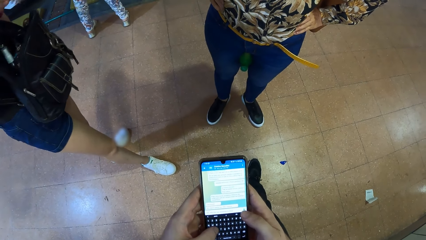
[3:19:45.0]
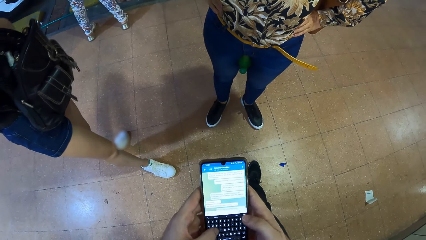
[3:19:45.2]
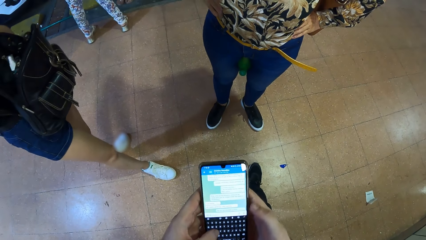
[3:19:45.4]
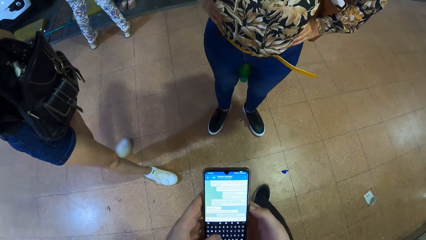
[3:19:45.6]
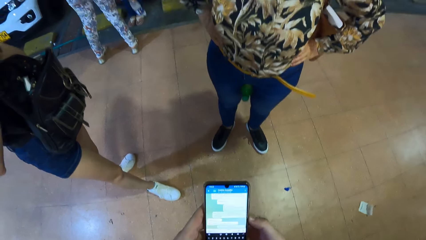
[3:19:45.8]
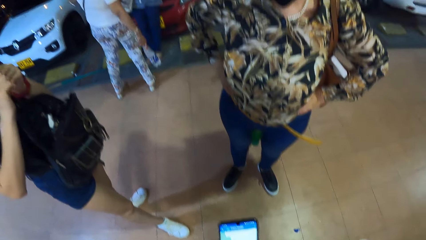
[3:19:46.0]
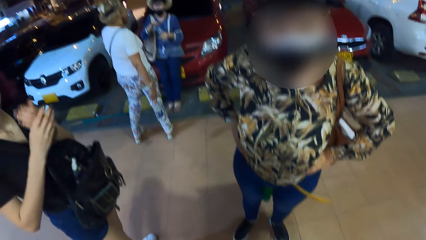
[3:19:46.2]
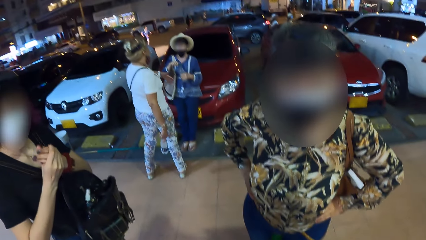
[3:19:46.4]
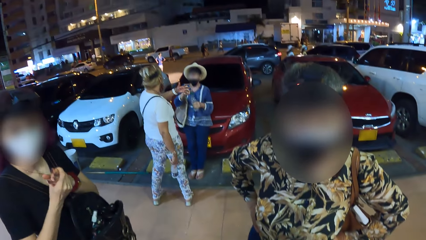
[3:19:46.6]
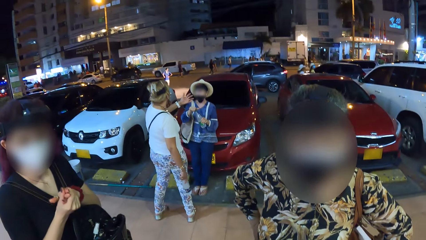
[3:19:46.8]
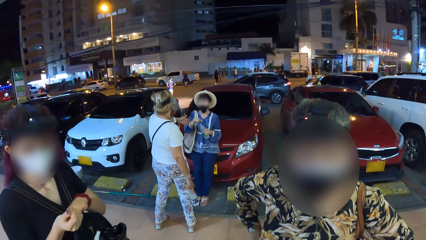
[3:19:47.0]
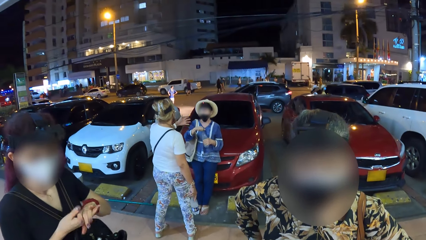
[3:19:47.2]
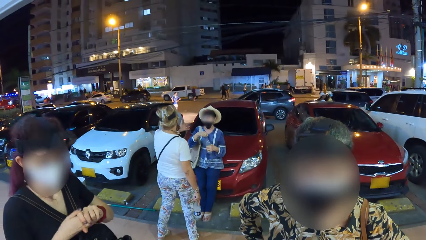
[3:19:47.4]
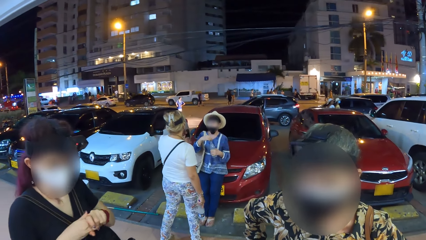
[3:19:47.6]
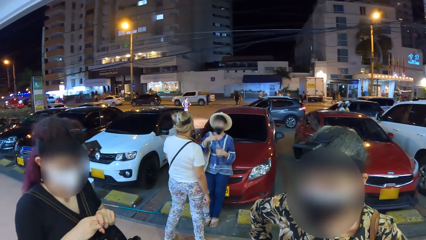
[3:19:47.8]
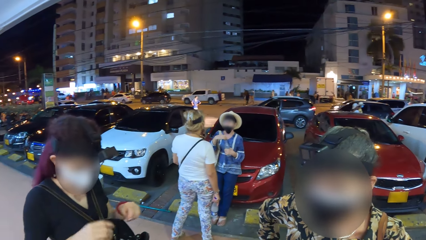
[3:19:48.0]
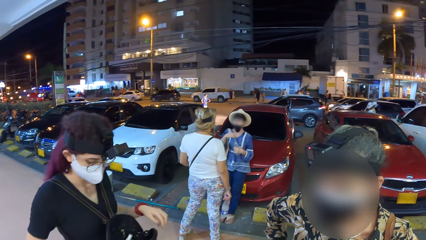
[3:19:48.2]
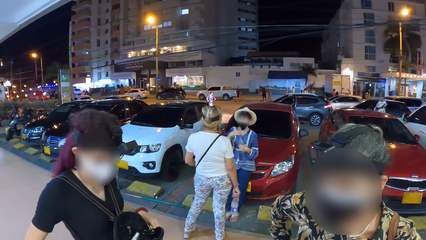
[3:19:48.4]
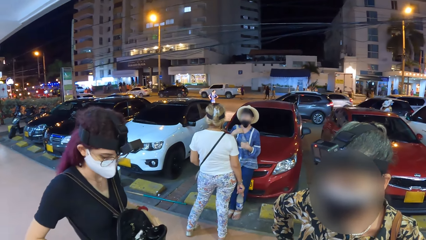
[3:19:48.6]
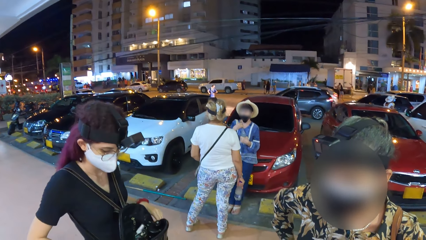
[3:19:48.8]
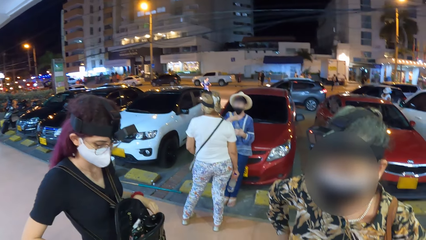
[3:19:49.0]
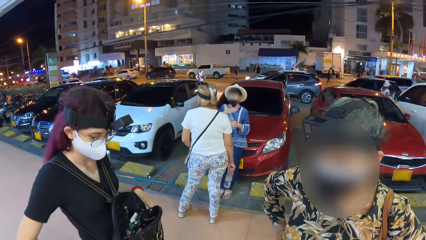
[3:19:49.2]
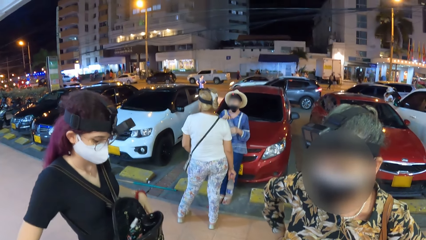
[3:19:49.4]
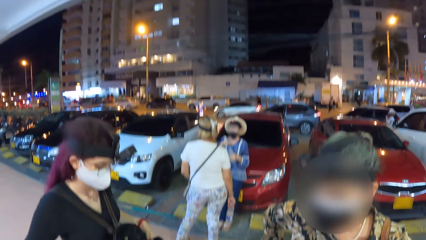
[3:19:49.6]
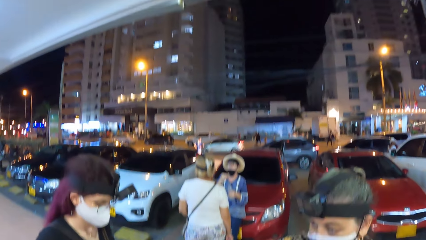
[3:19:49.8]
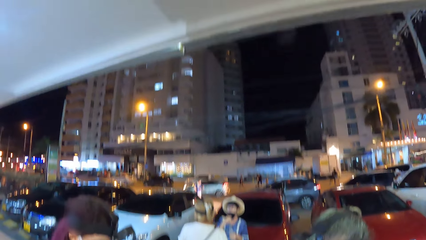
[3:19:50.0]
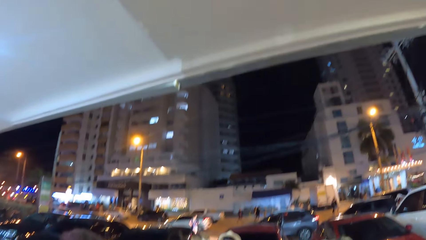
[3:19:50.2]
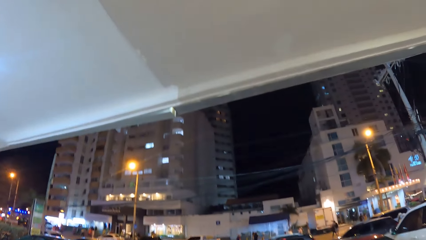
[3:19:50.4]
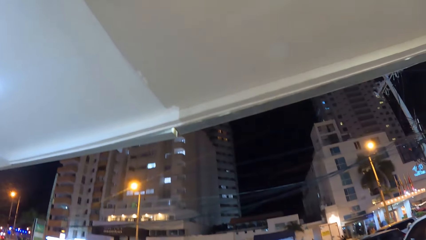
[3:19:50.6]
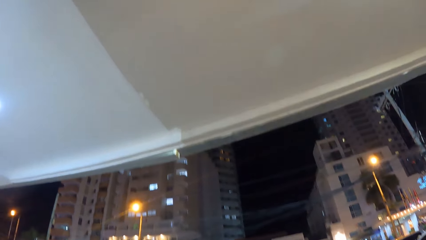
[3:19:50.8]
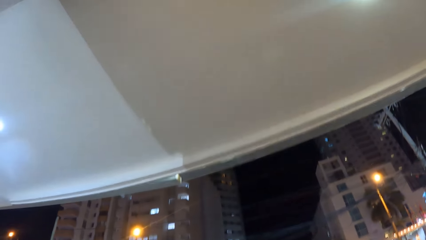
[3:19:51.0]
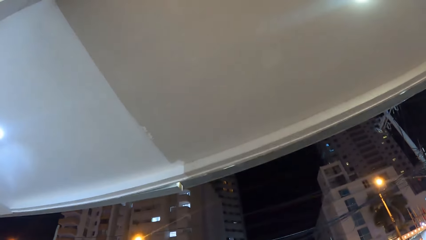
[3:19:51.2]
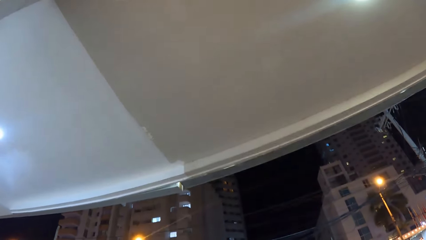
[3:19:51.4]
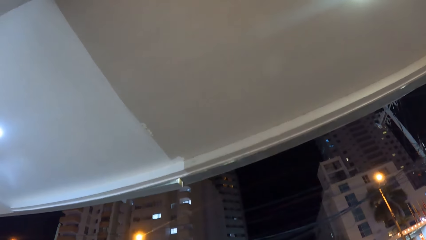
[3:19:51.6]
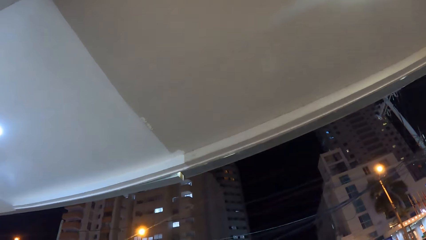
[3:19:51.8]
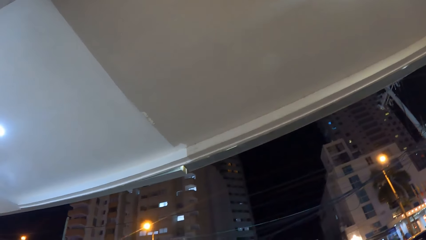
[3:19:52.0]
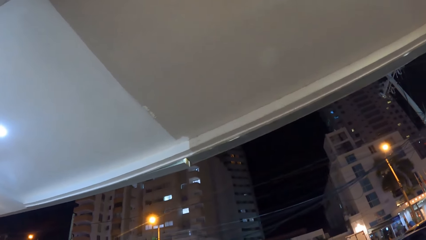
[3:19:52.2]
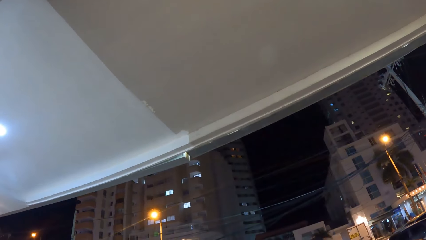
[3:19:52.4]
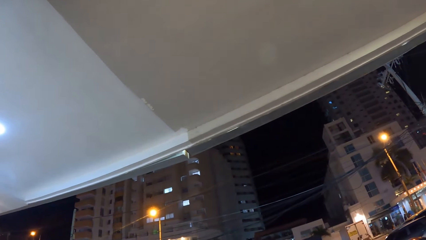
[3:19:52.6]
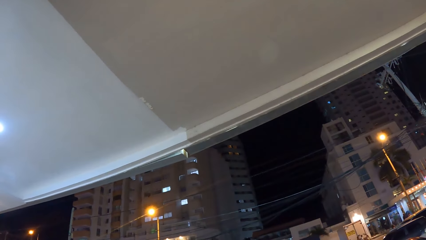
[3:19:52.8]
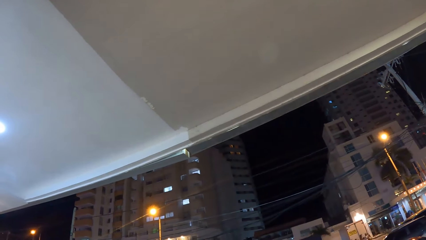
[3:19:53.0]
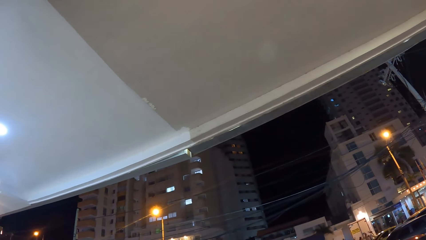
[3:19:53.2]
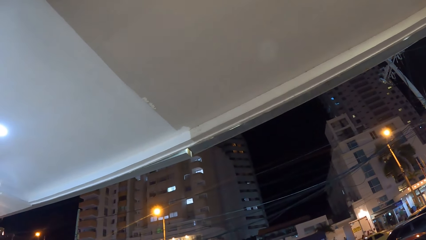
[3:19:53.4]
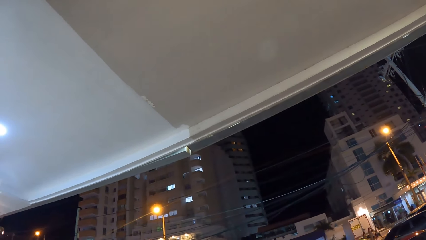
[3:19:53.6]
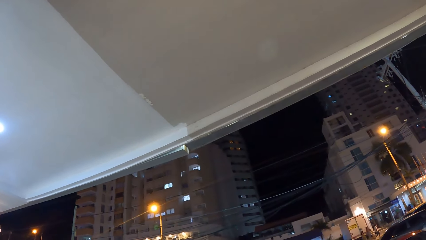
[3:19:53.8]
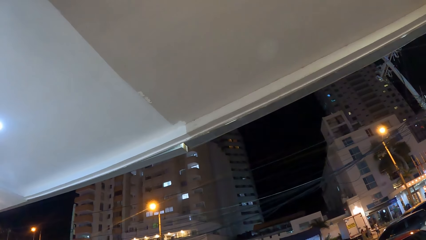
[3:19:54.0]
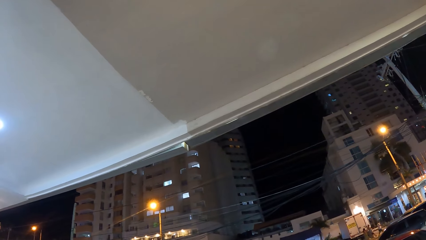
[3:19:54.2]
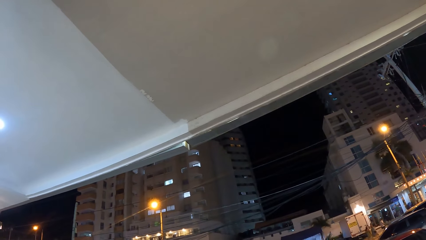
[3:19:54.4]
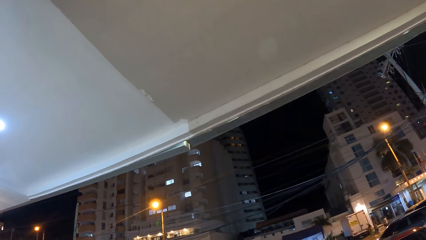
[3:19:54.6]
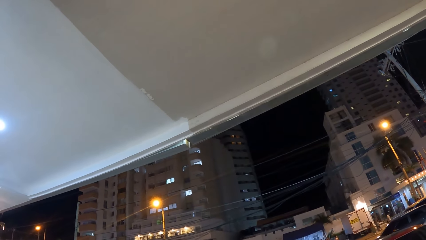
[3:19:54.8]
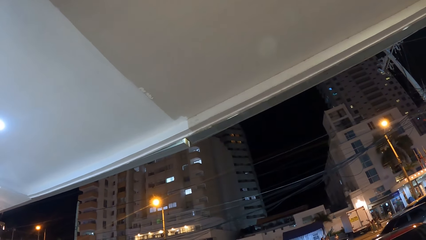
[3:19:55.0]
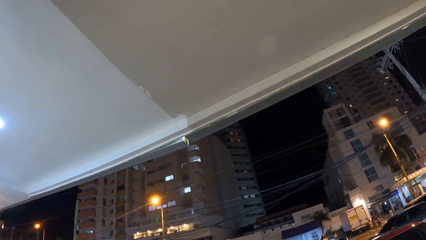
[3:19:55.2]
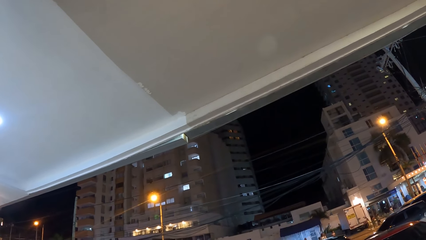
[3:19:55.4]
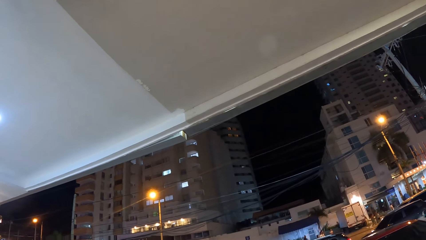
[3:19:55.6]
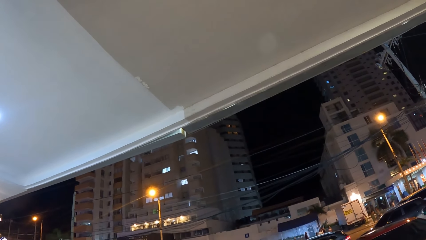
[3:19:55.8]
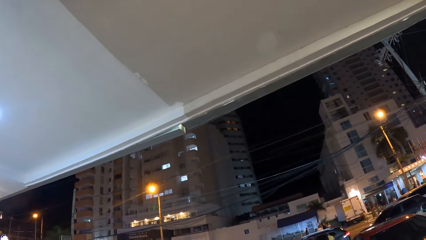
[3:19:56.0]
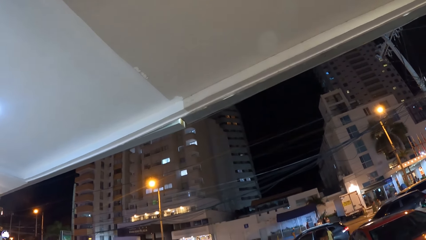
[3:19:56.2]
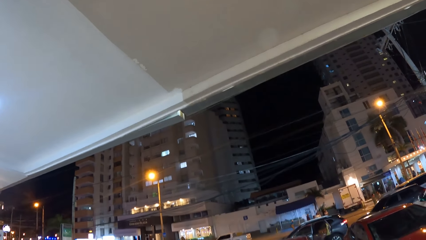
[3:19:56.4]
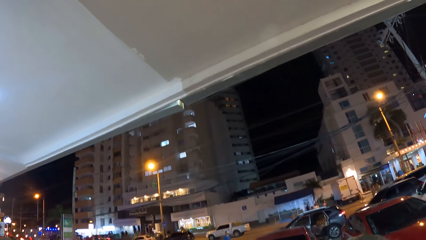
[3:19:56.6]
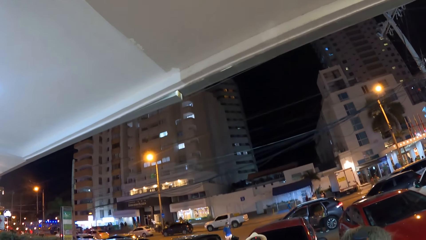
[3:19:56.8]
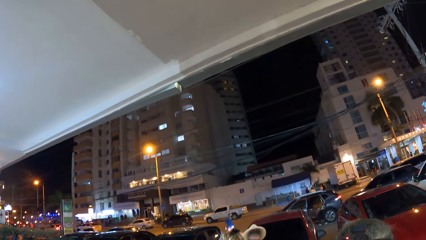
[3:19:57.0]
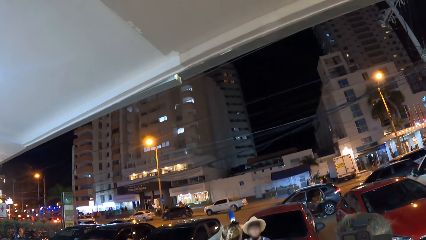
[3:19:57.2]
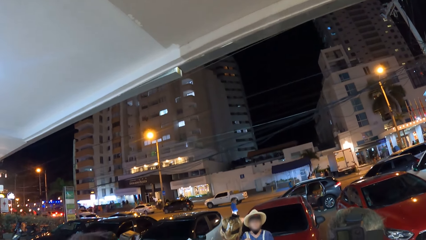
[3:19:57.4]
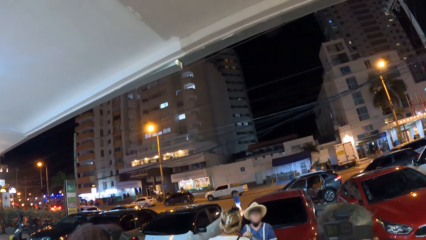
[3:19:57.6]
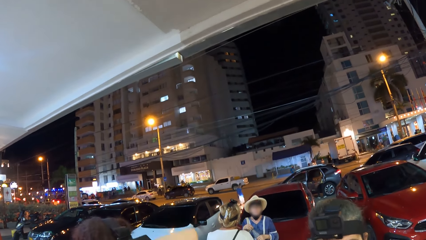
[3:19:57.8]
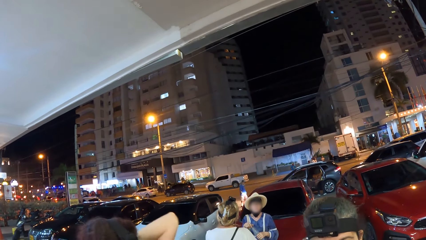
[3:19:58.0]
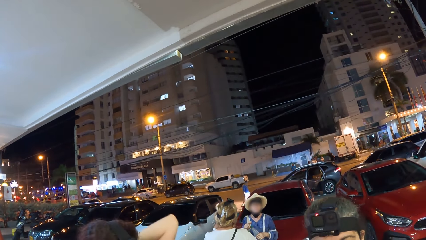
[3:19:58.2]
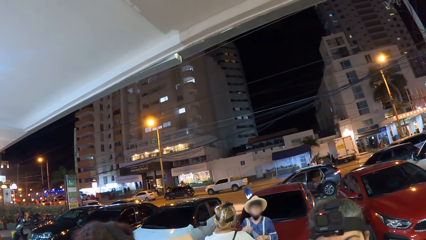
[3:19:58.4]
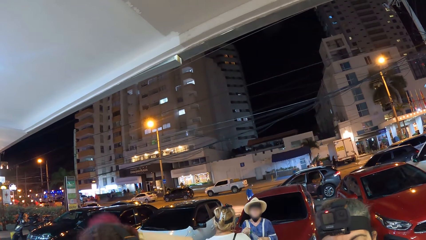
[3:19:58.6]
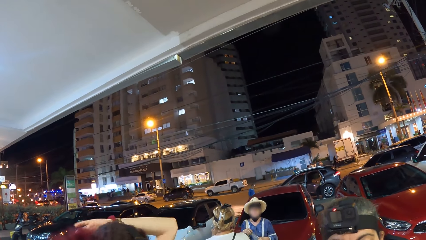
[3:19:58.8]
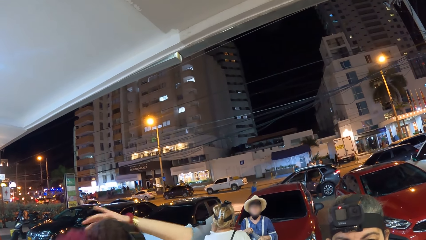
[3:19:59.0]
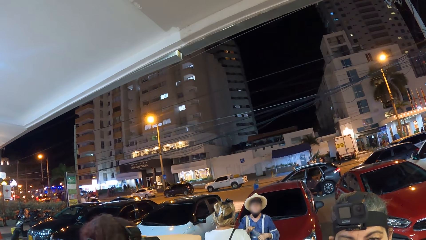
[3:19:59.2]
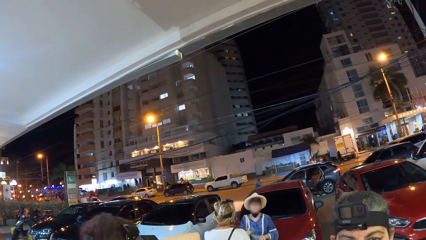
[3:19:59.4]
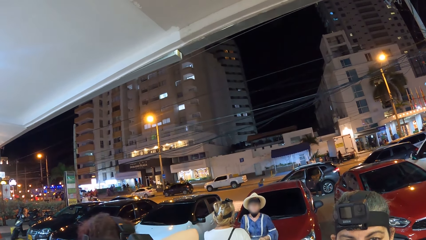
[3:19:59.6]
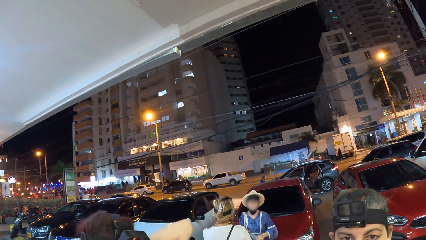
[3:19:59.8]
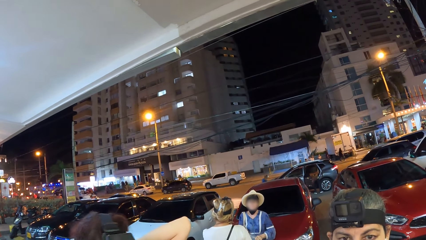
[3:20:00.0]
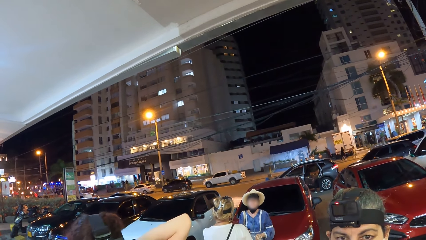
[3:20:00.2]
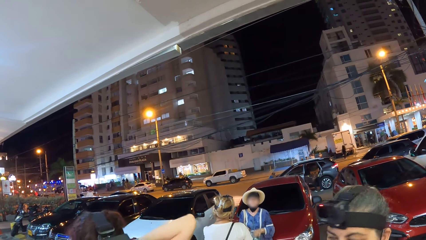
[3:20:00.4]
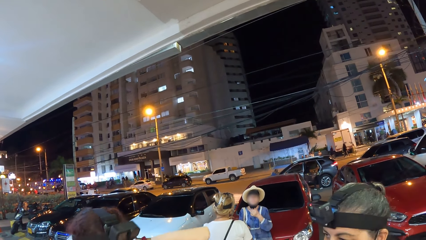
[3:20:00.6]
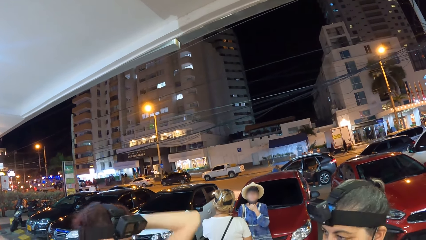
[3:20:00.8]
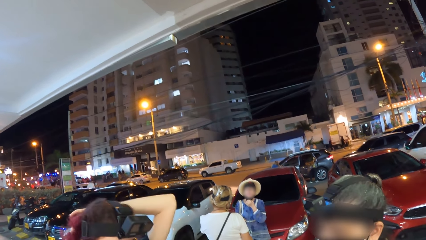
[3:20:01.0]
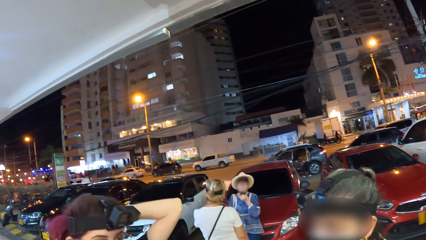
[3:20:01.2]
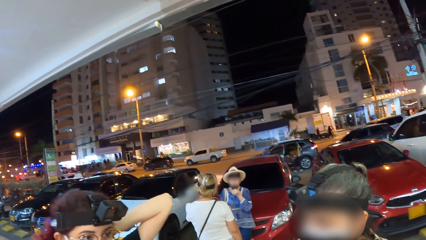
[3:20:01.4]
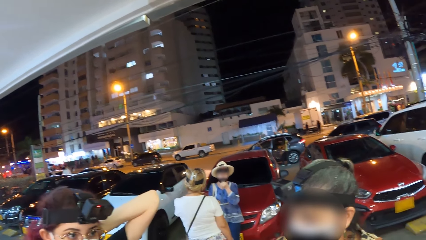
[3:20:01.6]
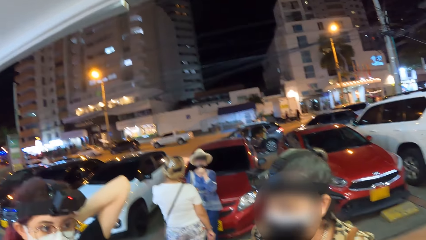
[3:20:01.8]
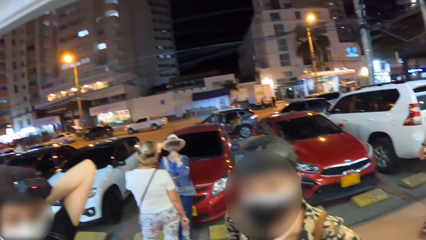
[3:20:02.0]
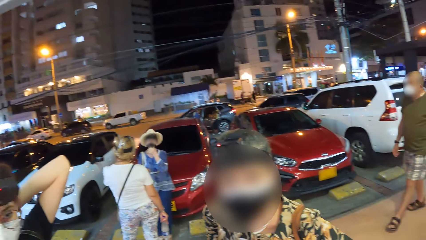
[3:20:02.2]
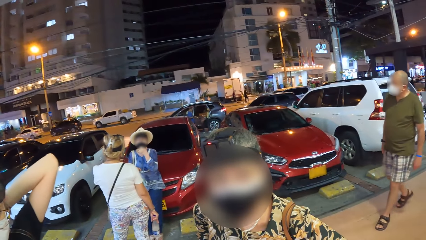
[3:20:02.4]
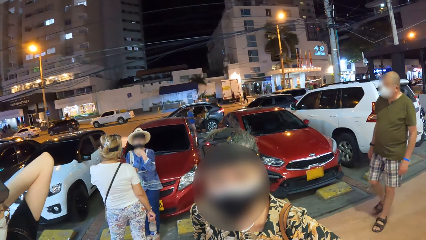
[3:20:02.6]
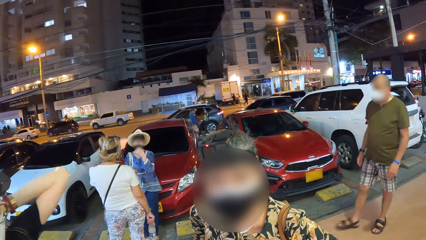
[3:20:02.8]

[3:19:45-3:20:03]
A woman puts the hand sanitizer in her right hand into her backpack and rubs both palms together. Another woman converses with the camera wearer. A third woman uncovers the bottle of water in her right hand with her left hand. The camera wearer looks around the town. The first woman touches her head with her left hand. The third woman adjusts her nose mask with her left hand.
